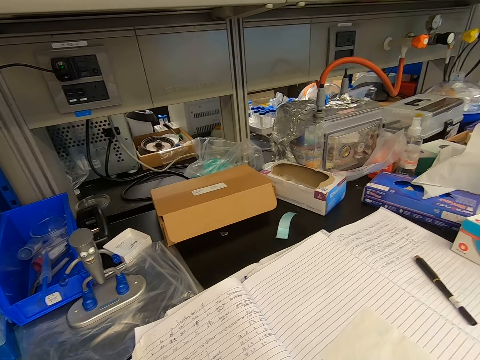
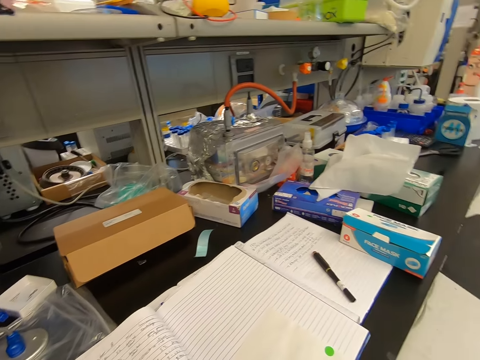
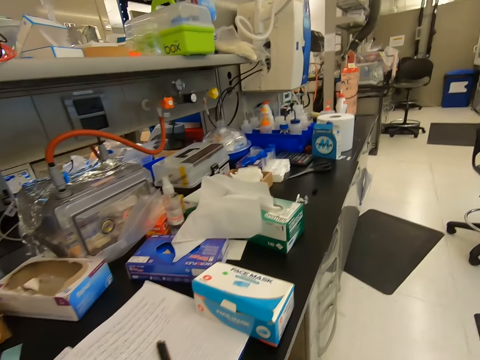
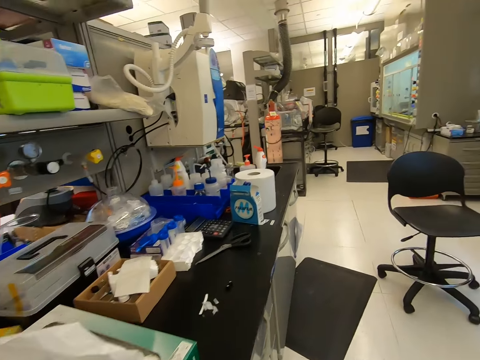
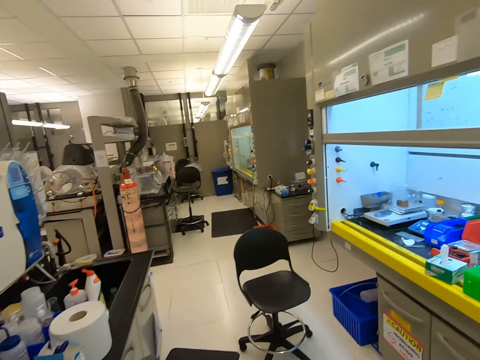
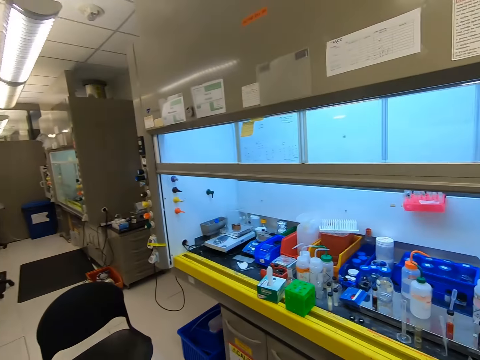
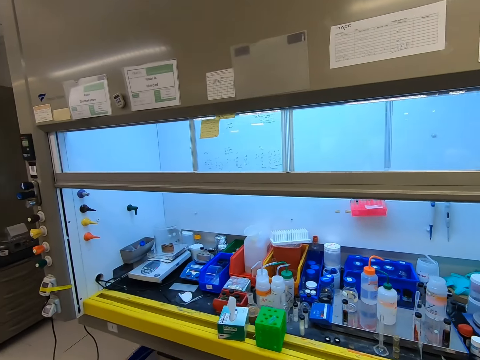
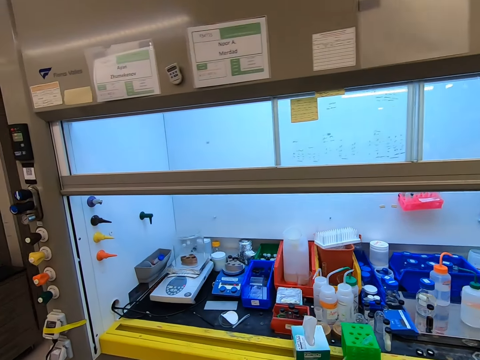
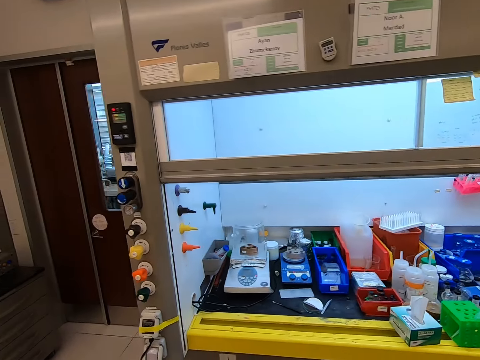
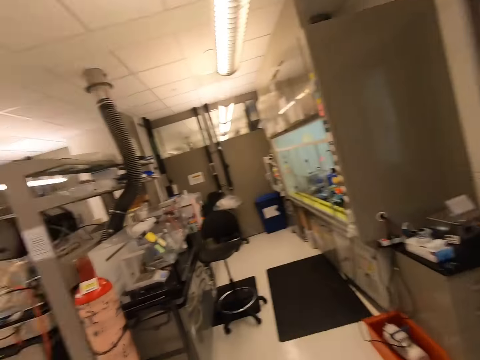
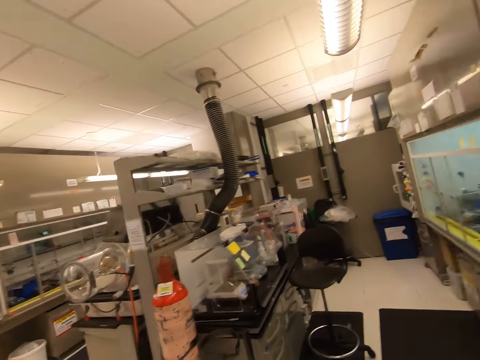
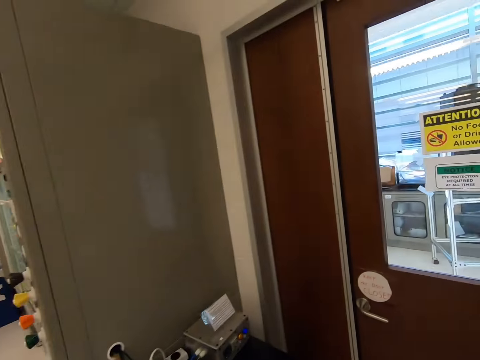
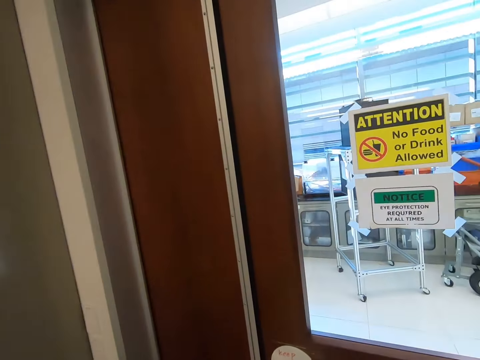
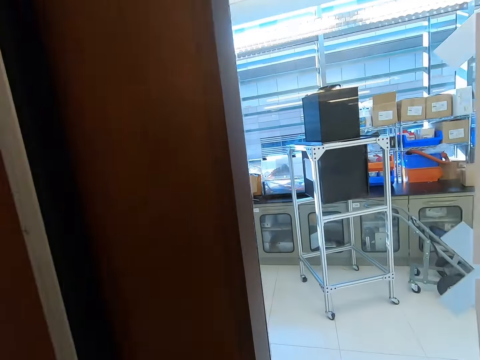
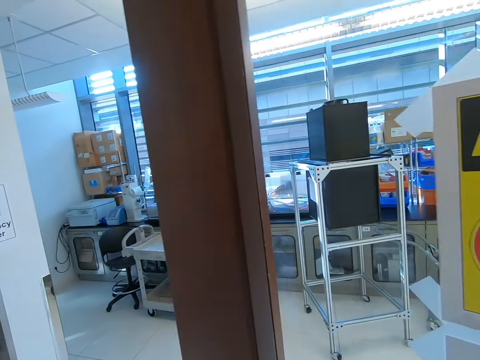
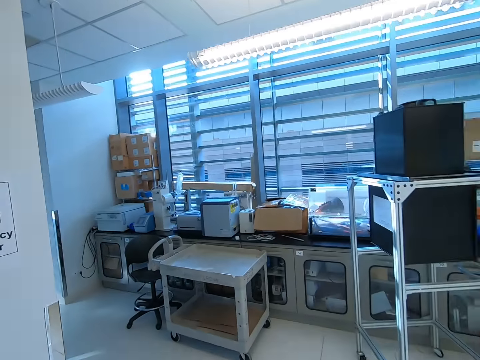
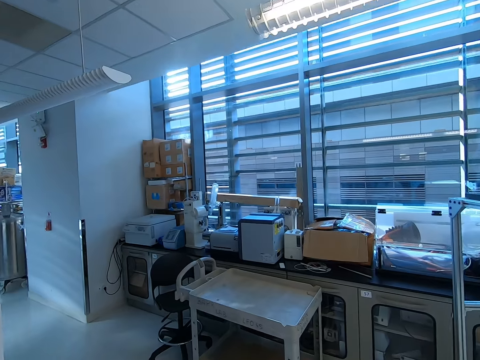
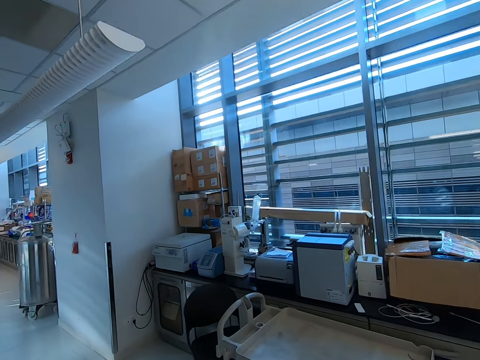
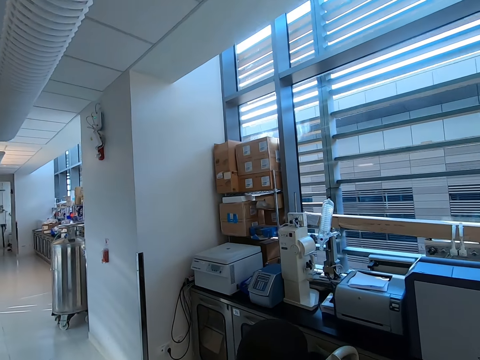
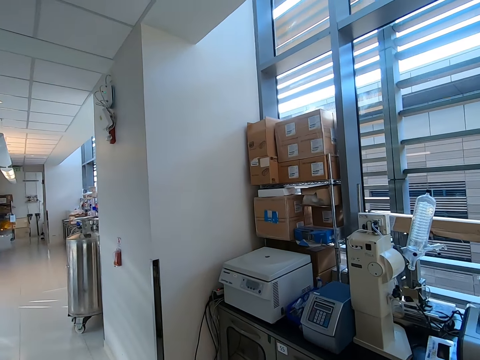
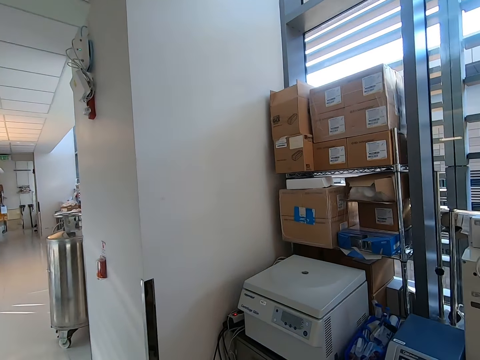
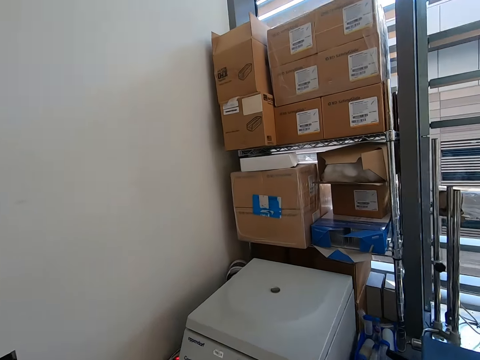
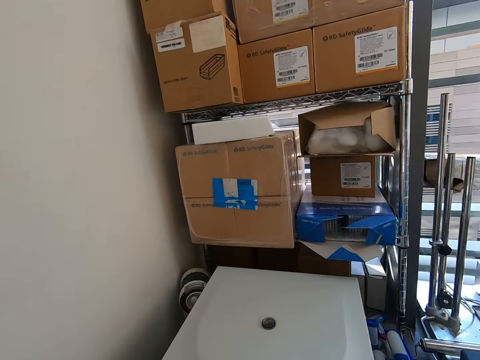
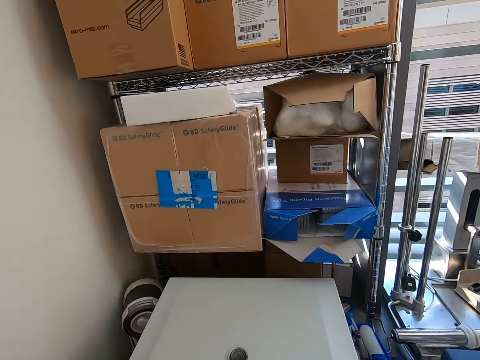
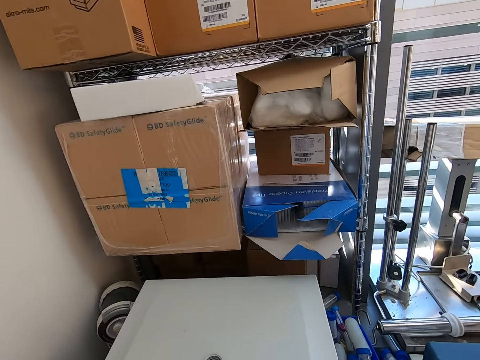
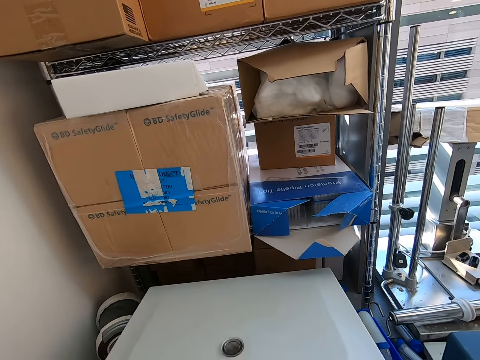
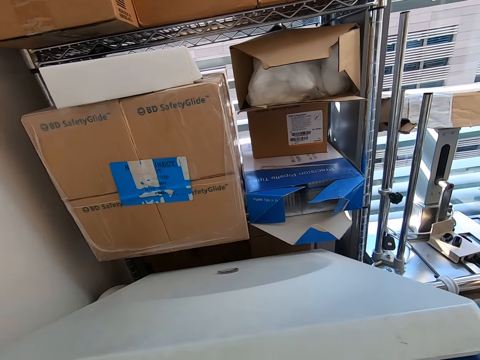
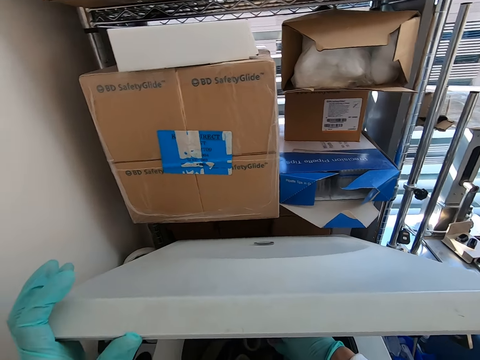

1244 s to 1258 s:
The camera wearer moves around the room. They open a door. They walk in the room. They open a fridge.

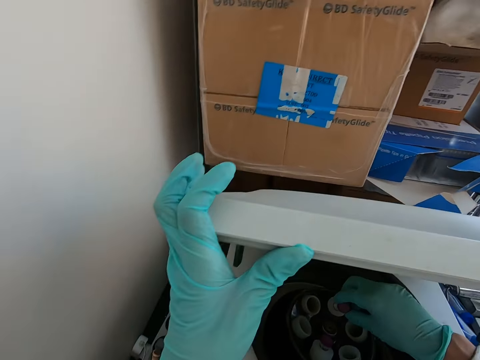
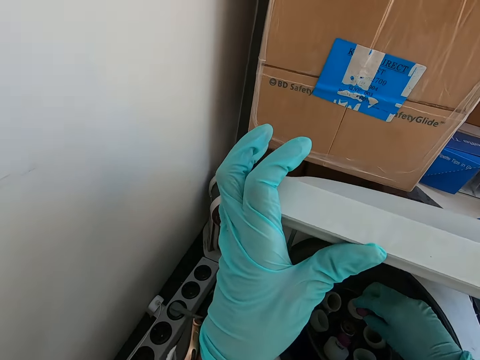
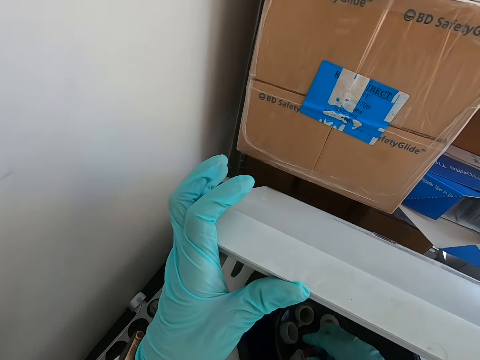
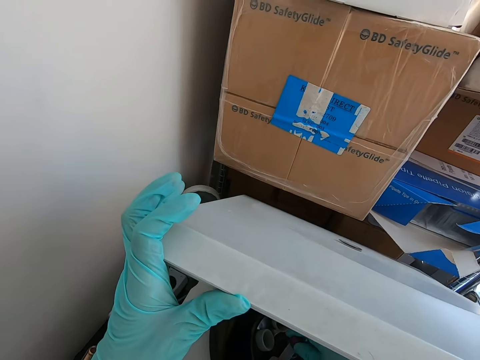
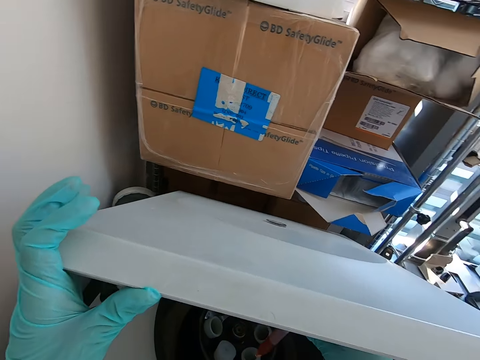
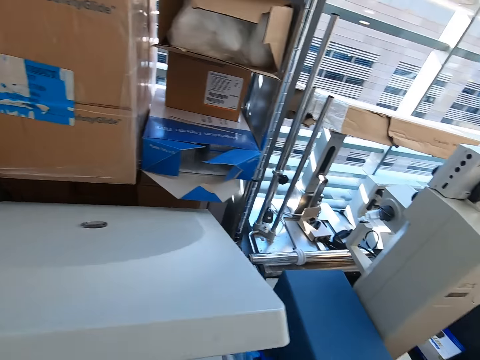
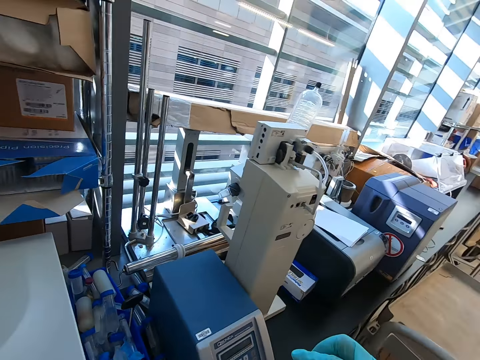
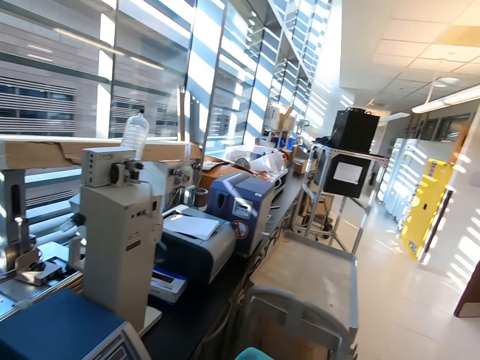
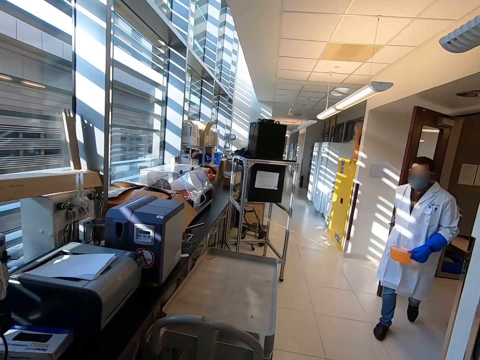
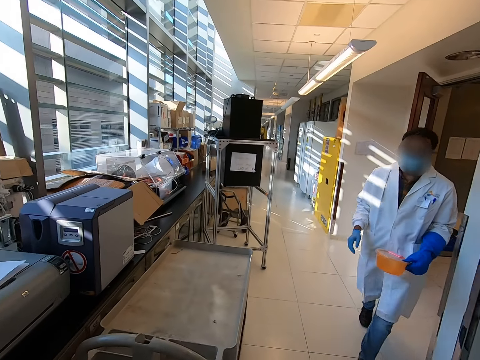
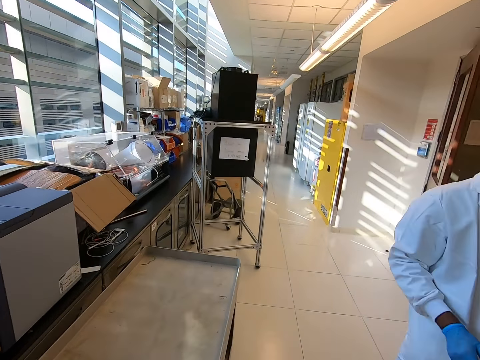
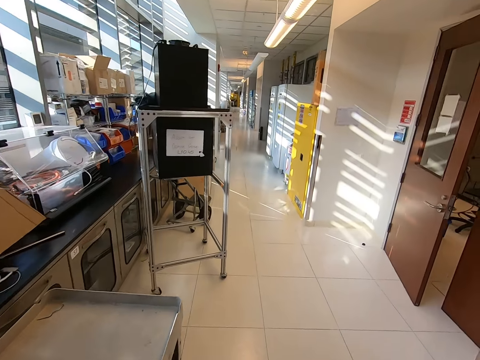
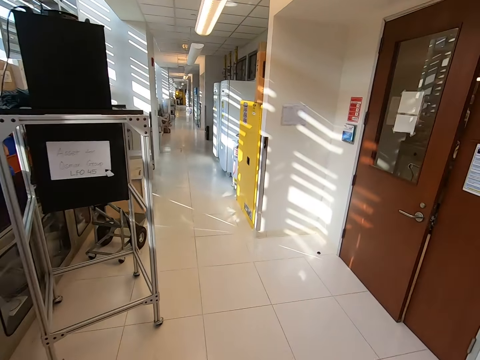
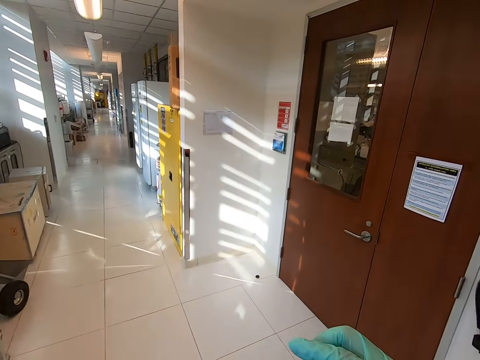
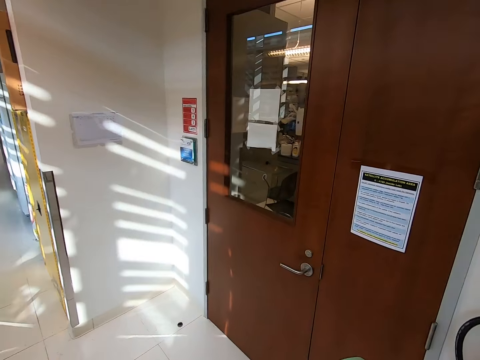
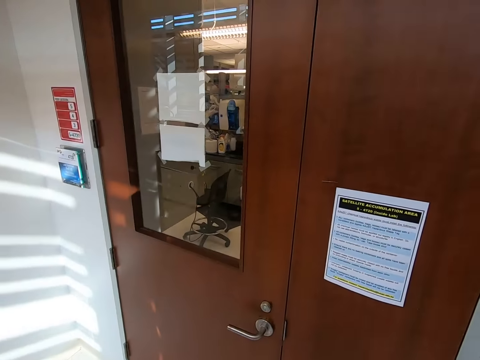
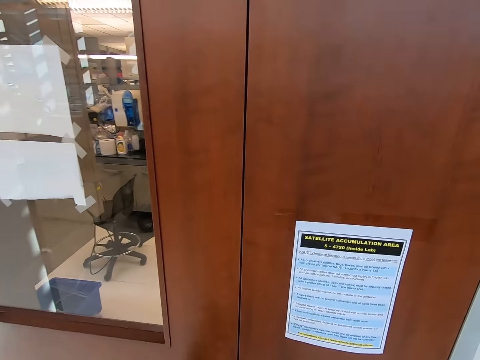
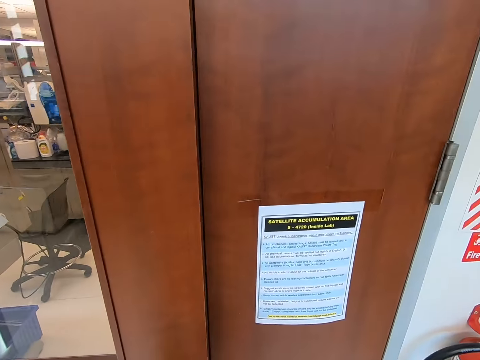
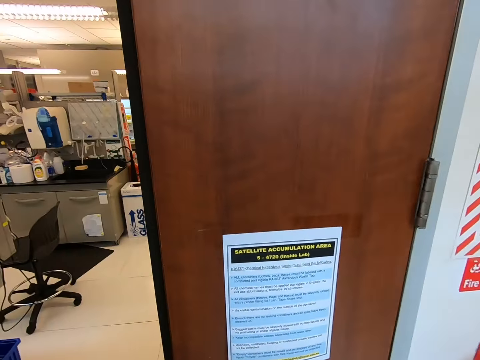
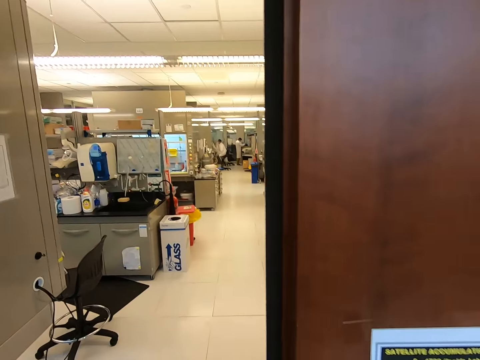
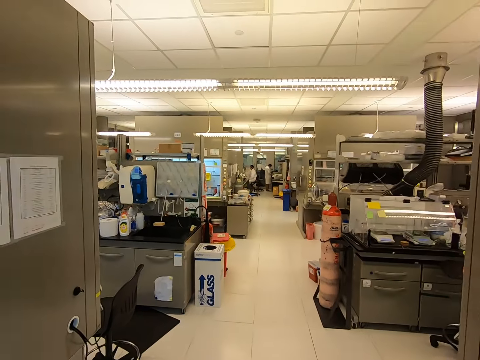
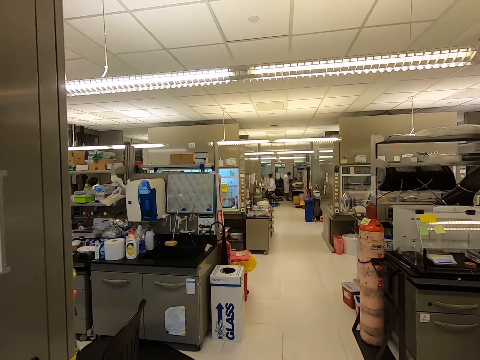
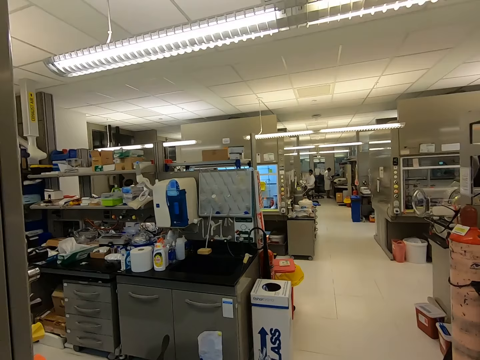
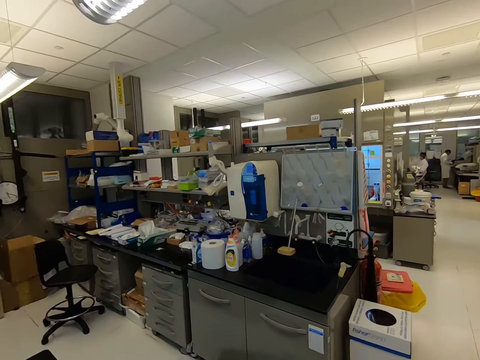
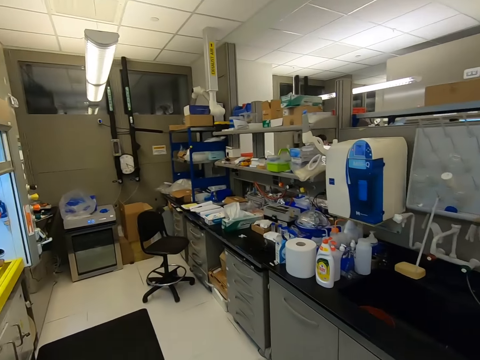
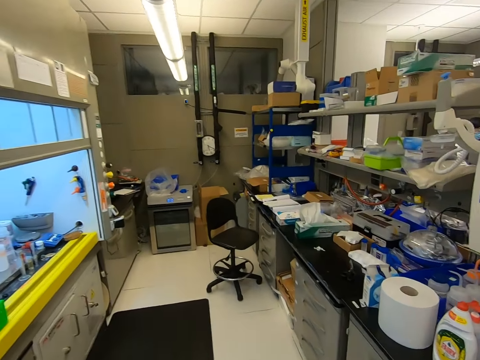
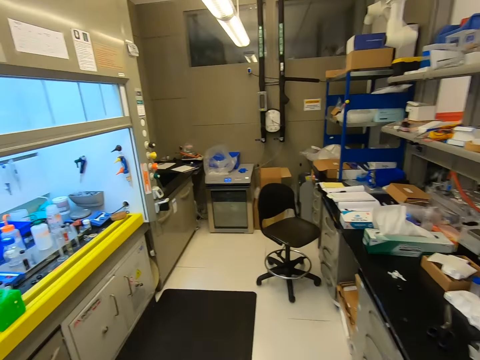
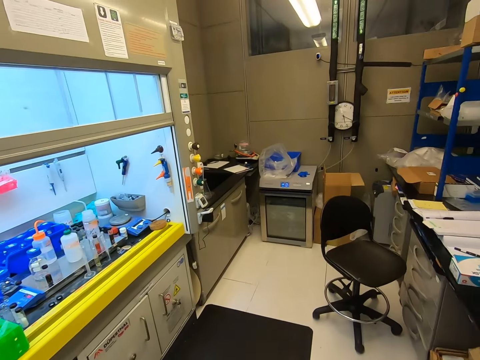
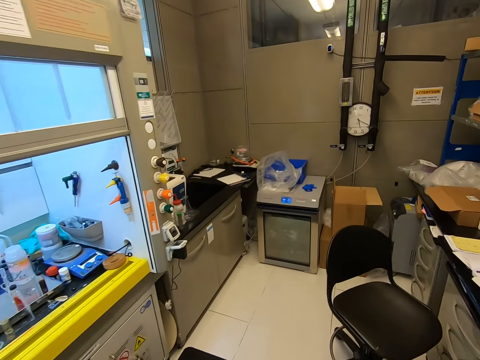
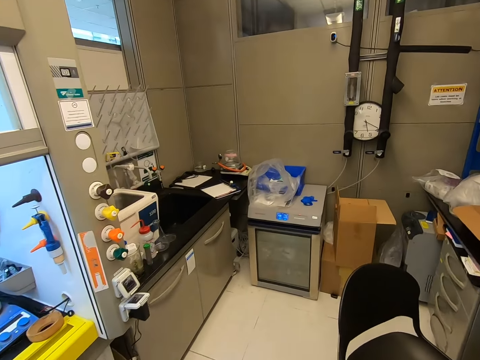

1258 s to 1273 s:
The camera wearer picks up something. They close the fridge. They walk in the room. They open the door. They walk in the room.
